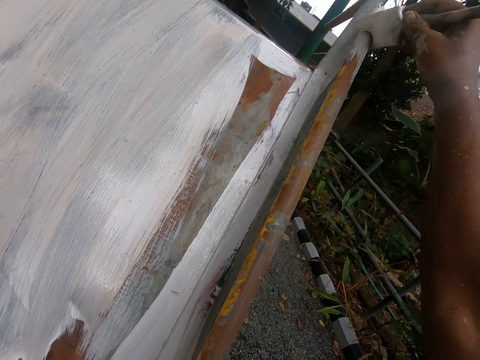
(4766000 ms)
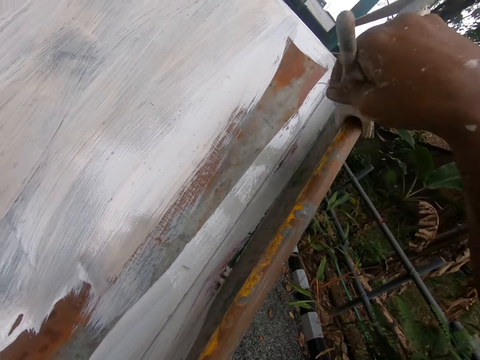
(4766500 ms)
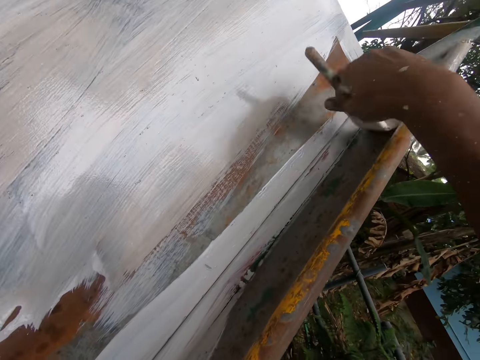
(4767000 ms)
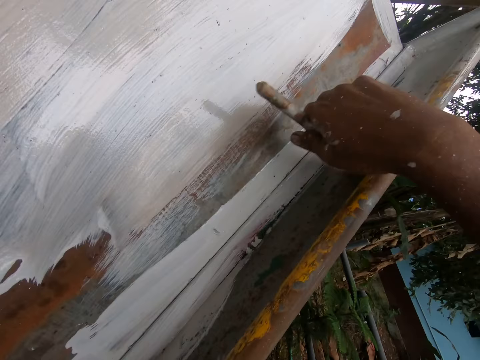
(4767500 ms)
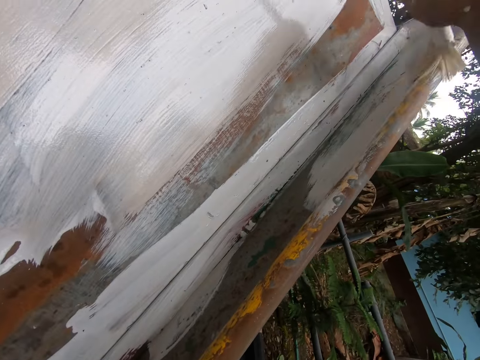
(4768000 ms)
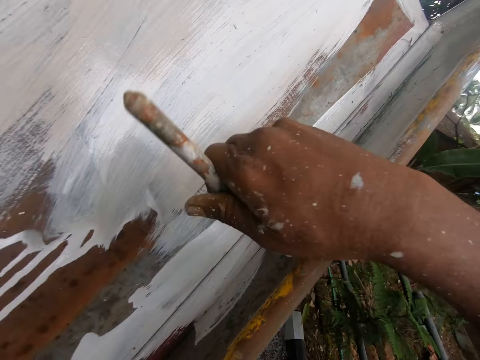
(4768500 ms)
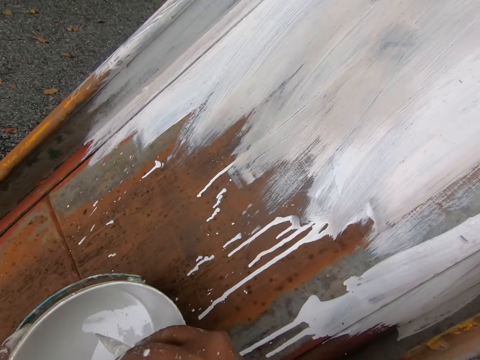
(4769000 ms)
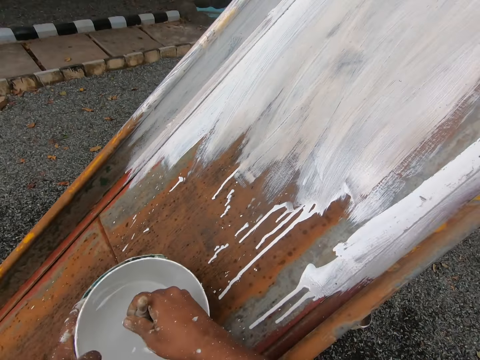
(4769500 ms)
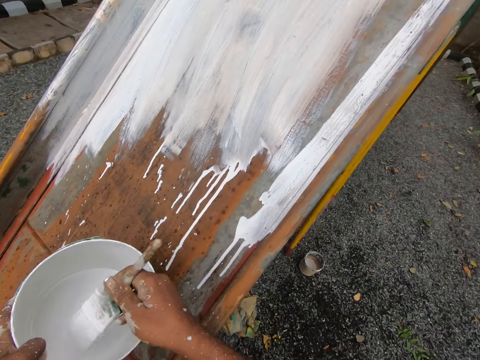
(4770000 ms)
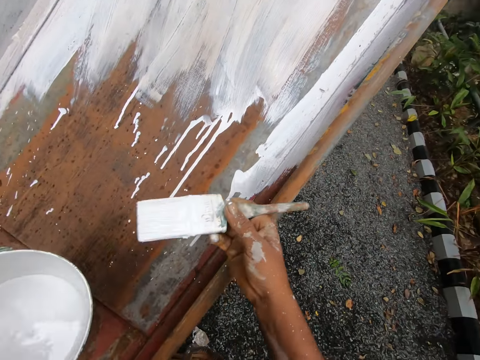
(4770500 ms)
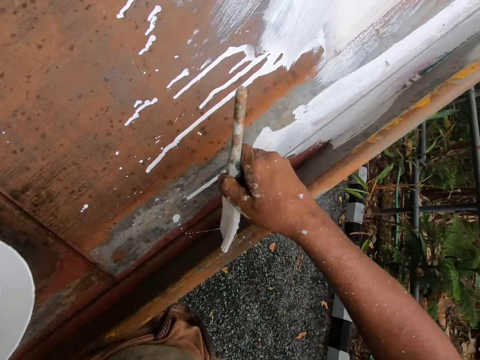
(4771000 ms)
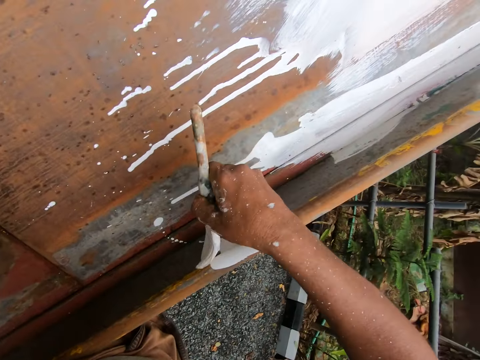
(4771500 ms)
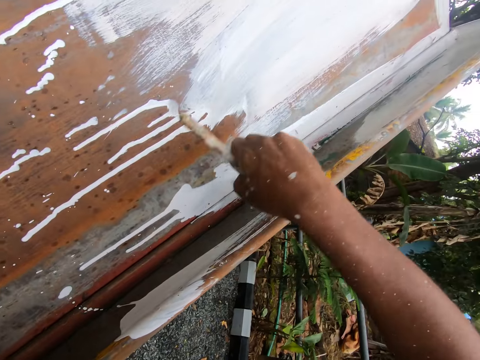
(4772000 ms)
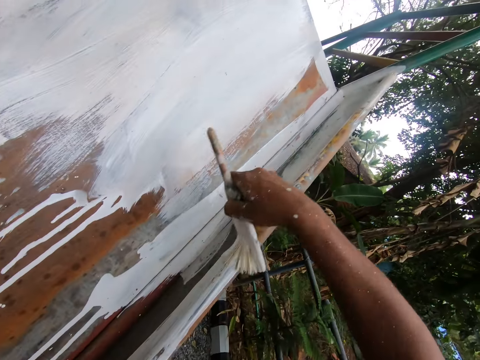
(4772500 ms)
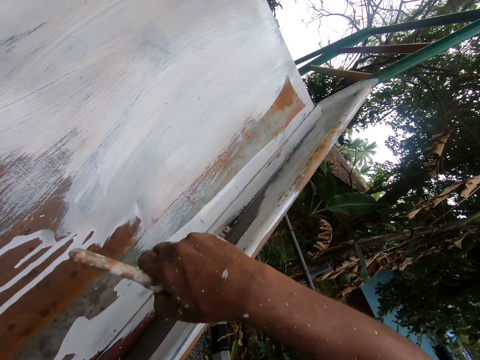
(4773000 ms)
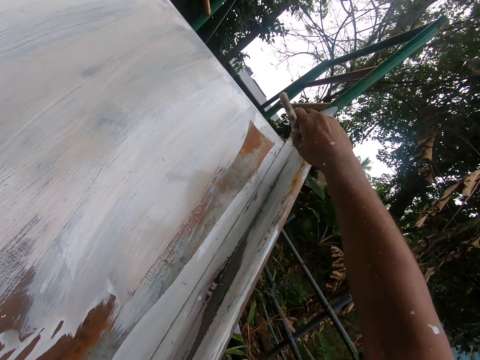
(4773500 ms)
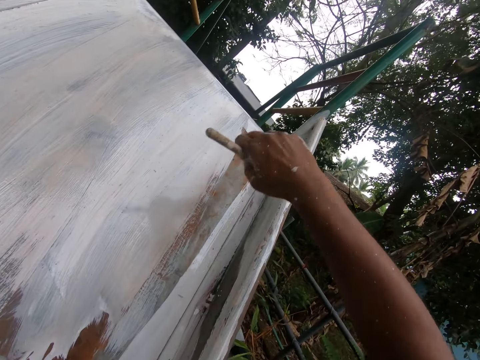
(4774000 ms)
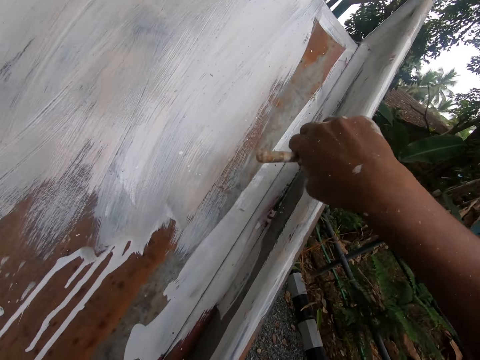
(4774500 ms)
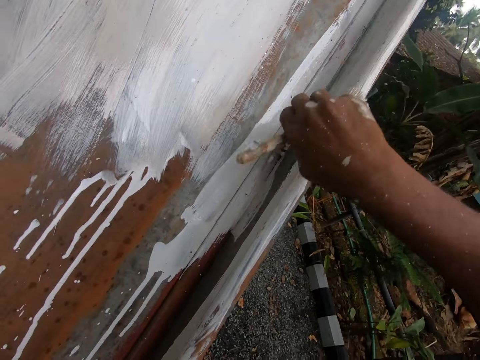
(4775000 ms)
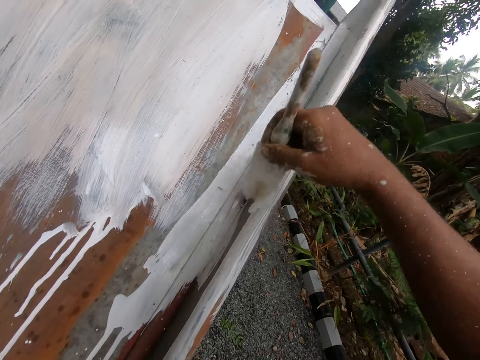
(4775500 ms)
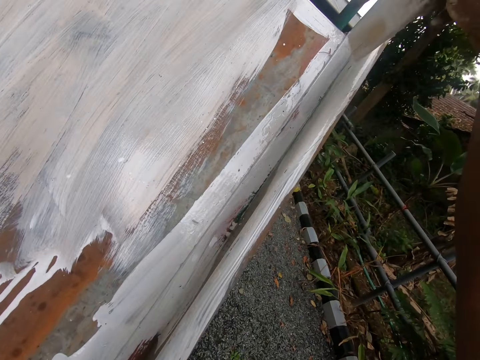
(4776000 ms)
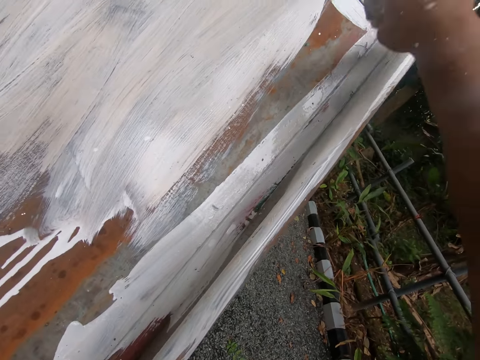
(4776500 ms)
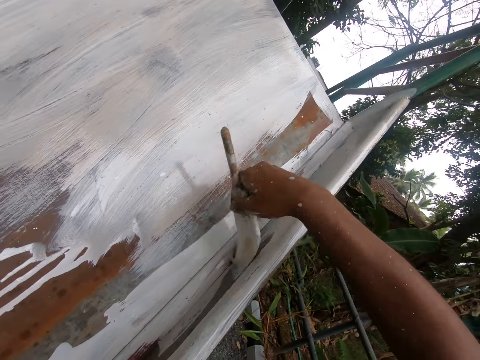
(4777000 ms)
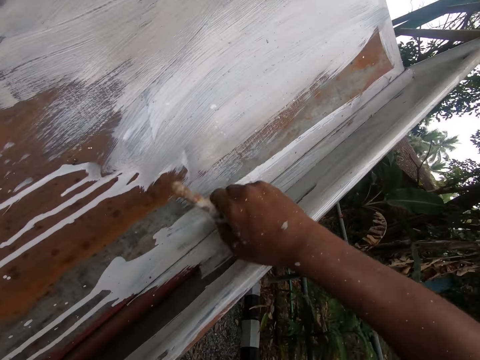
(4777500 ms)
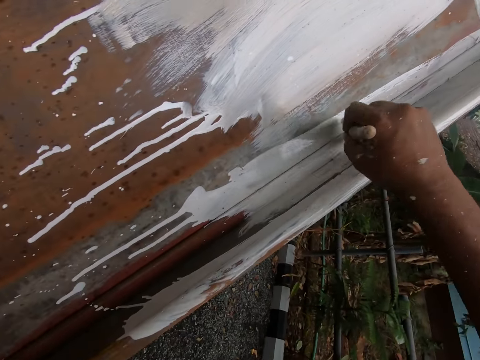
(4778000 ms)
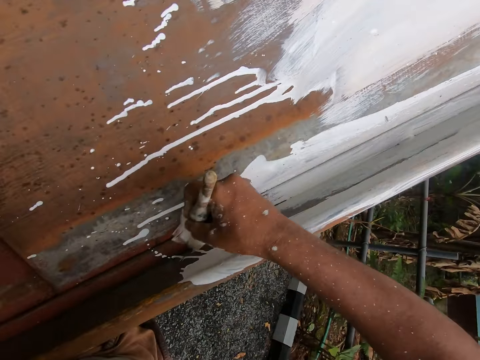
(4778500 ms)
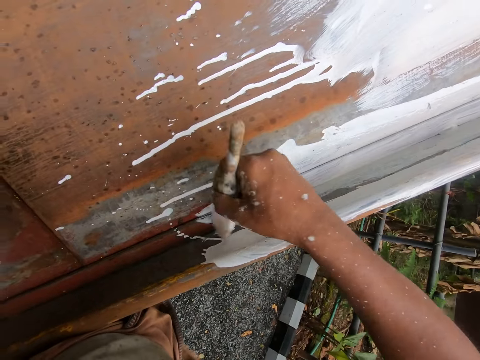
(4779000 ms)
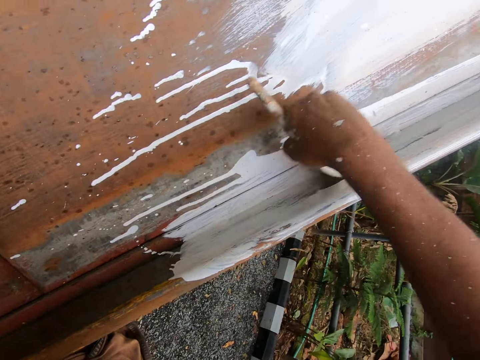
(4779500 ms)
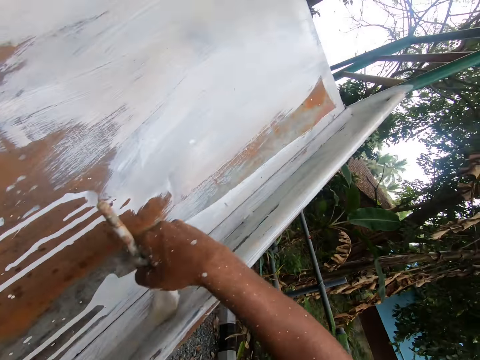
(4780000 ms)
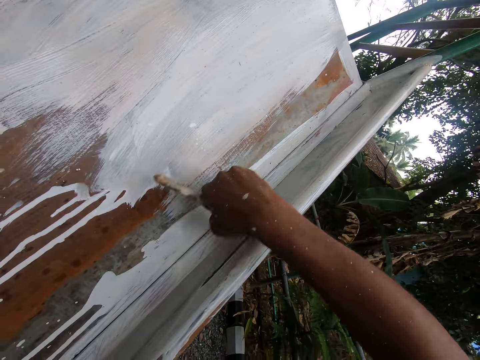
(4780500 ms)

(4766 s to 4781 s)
The camera wearer dips the paint brush in his right hand into the paint bucket. He removes the paint brush from the bucket. He paints the rail of the playground slide with the paint brush in his right hand.

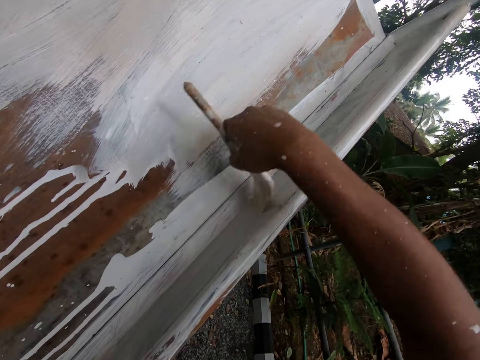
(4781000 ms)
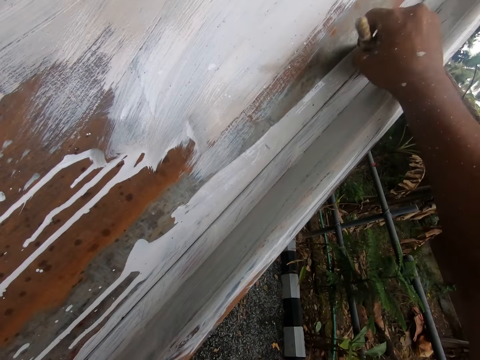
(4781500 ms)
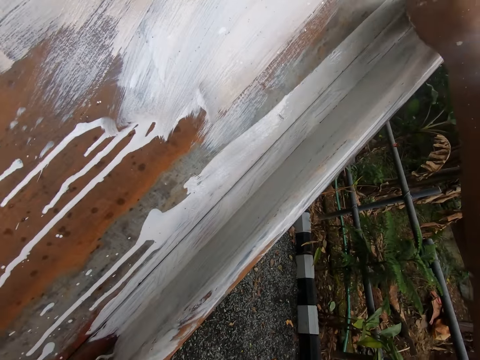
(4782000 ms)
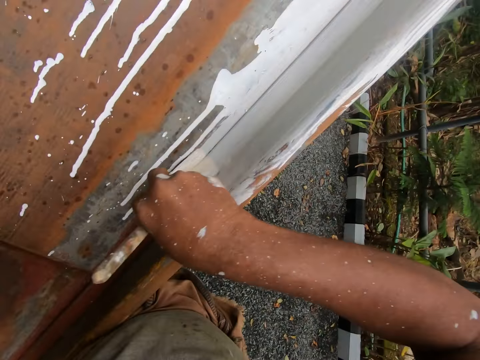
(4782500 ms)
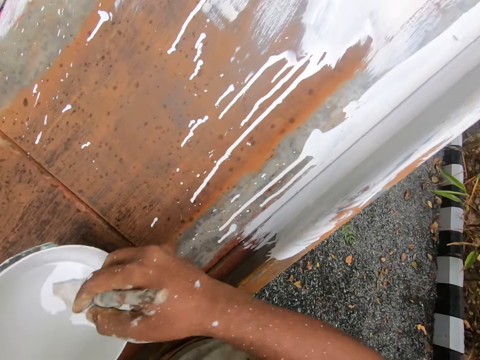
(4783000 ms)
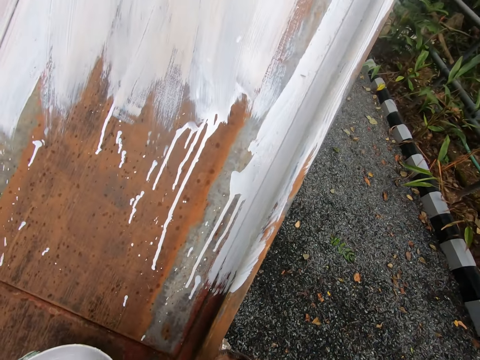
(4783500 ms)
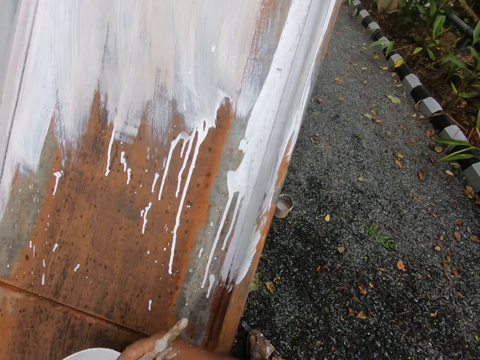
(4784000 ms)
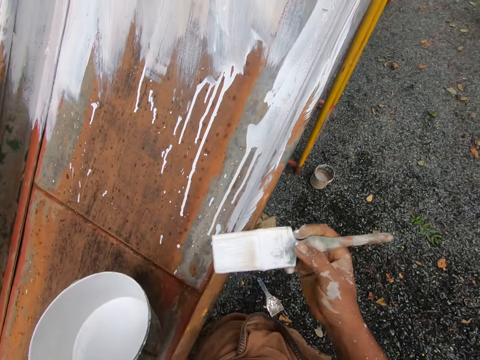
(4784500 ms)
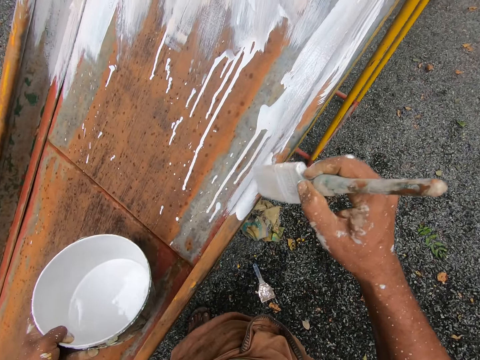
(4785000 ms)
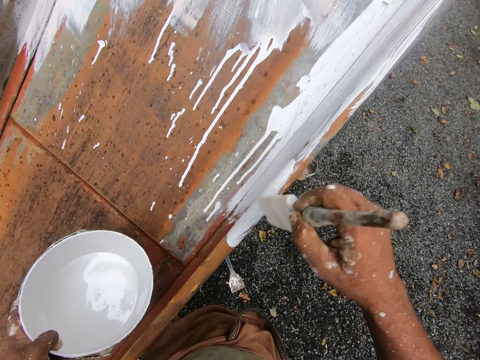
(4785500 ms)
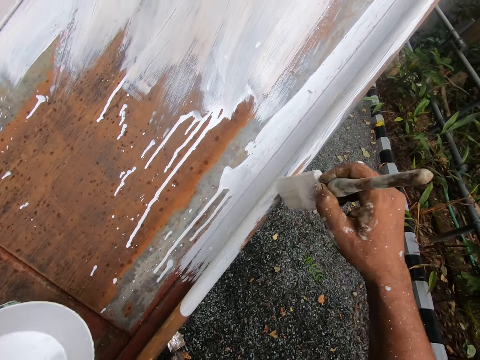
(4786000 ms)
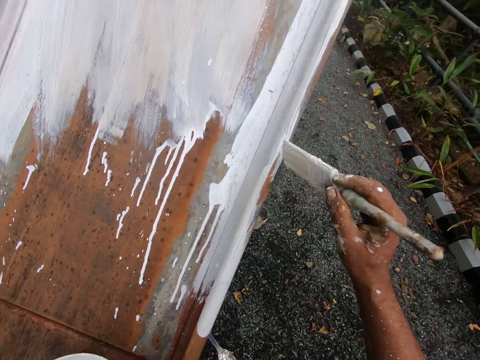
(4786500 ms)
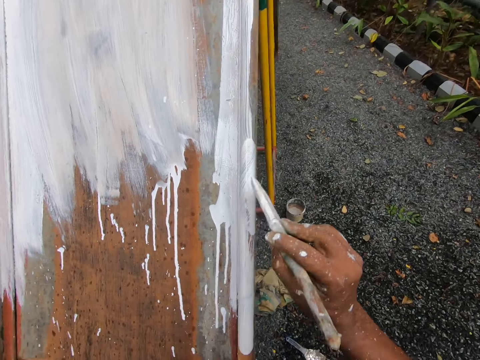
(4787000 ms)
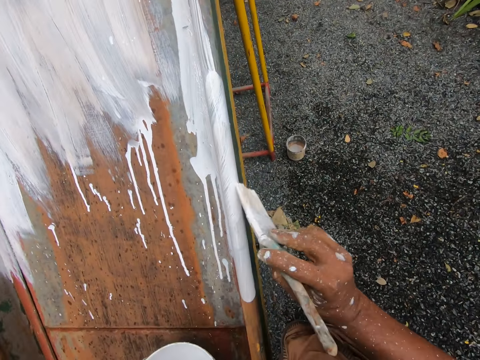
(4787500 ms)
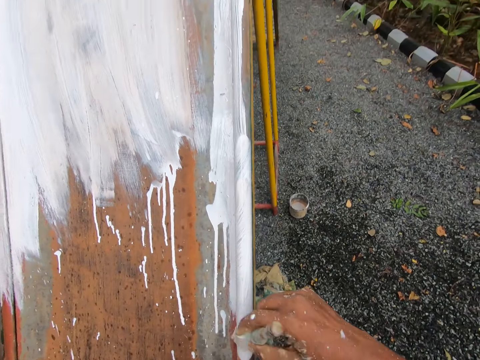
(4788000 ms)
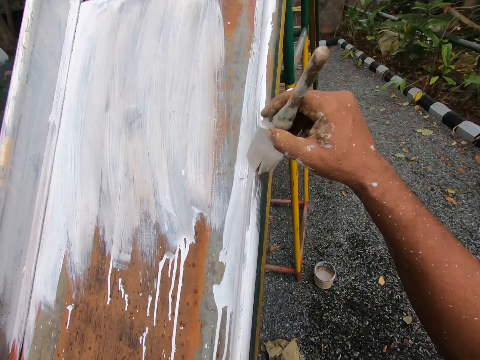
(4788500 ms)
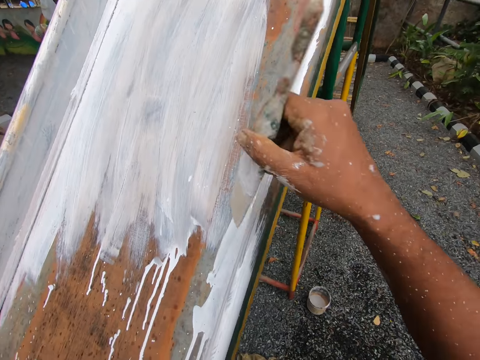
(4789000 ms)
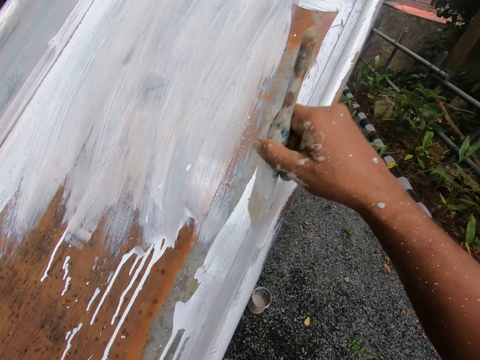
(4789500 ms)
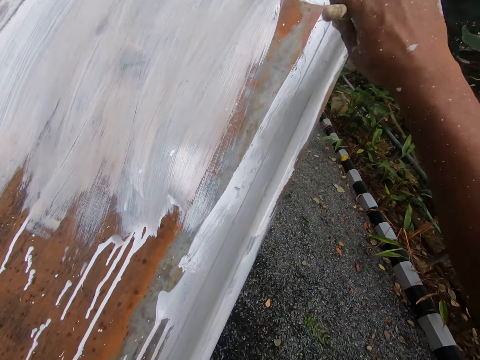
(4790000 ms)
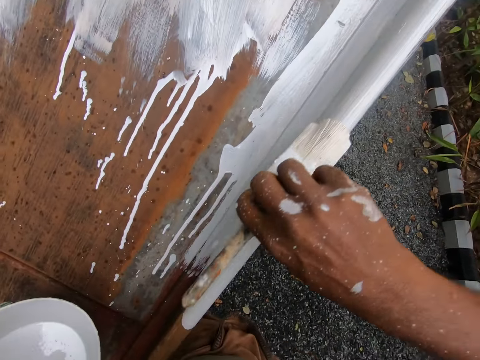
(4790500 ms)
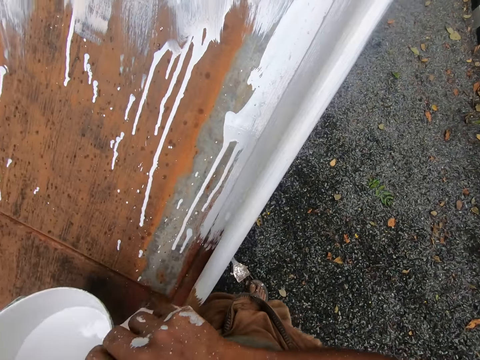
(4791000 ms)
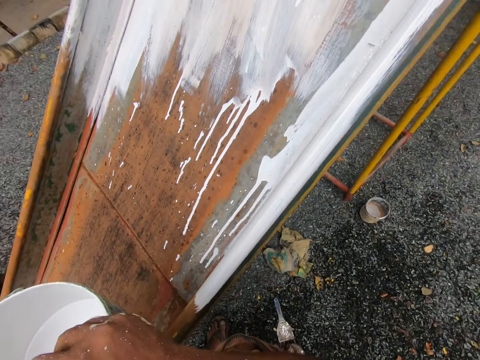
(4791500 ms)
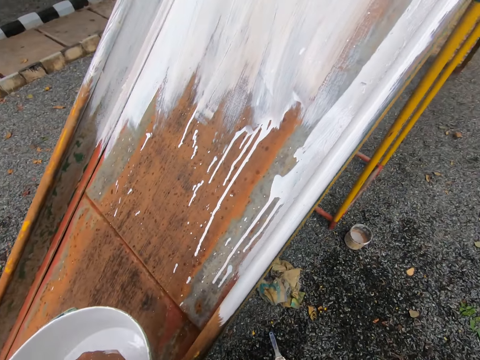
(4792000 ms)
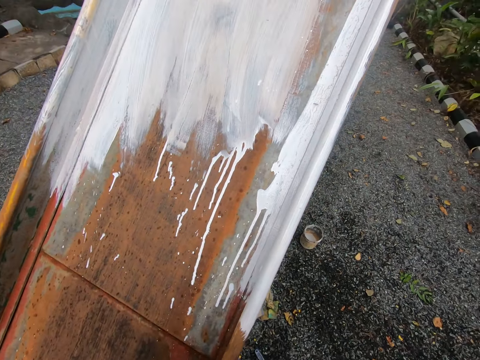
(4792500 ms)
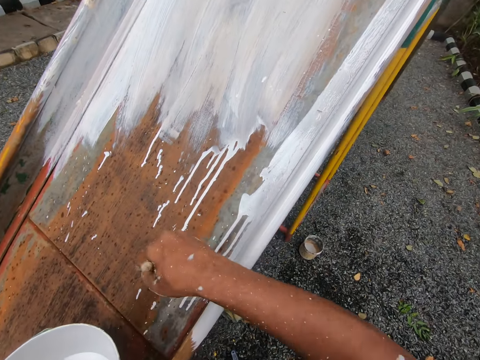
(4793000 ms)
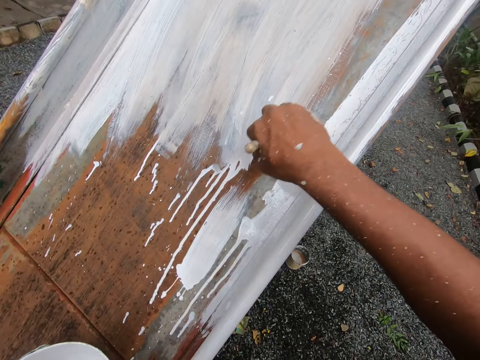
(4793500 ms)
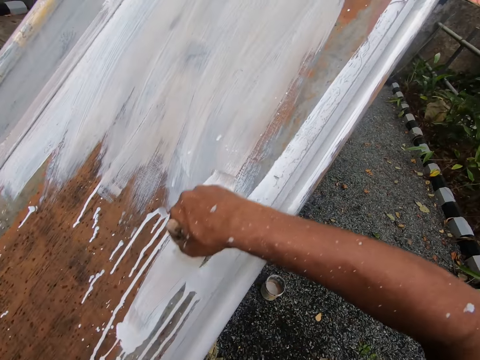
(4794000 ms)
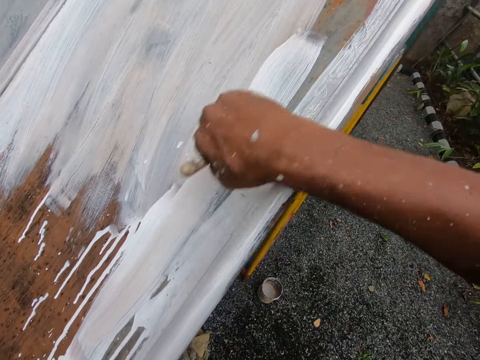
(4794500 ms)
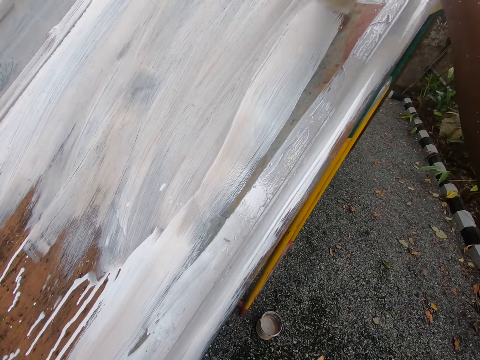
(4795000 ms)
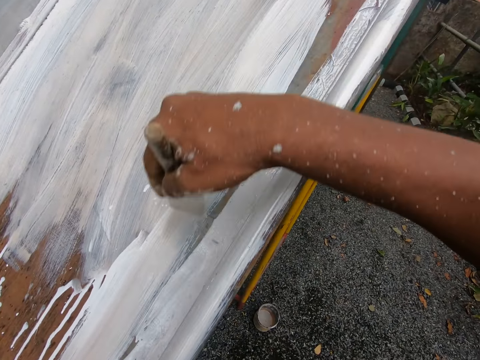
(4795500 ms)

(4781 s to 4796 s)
The camera wearer dips the paint brush in his right hand into the paint bucket. He paints the rail of the playground slide with the paint brush in his right hand. He dips the paint brush in his right hand into the paint bucket. He paints the sliding surface of the playground slide with the paint brush in his right hand.
